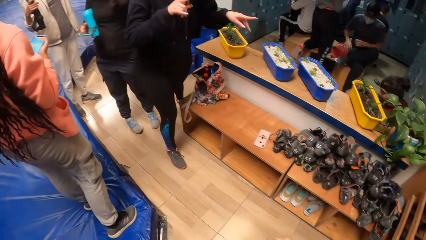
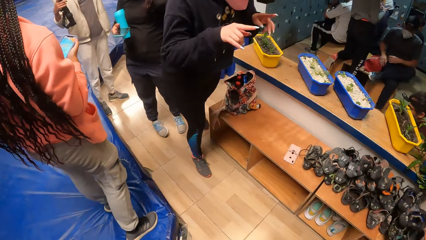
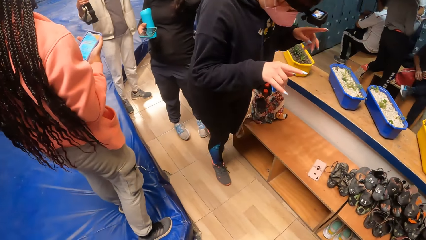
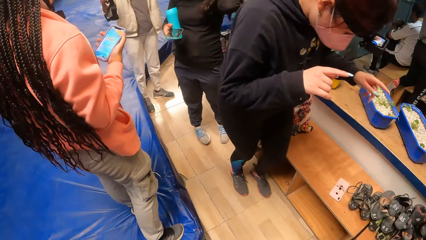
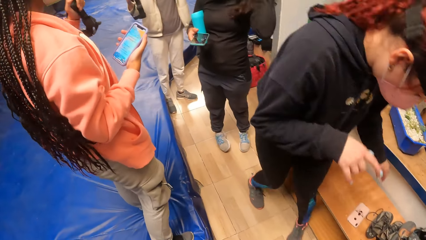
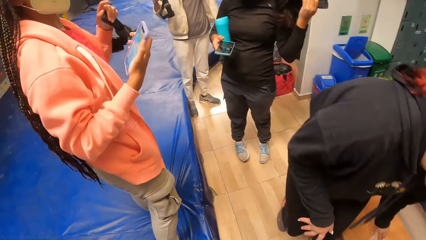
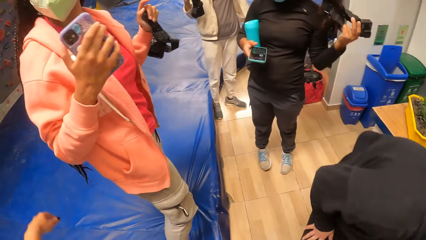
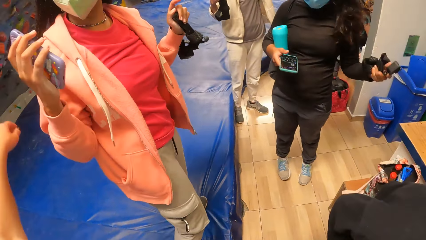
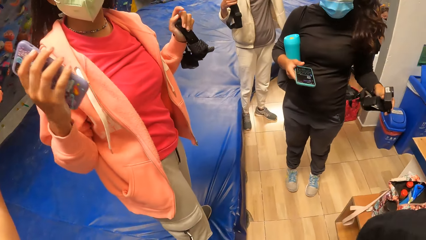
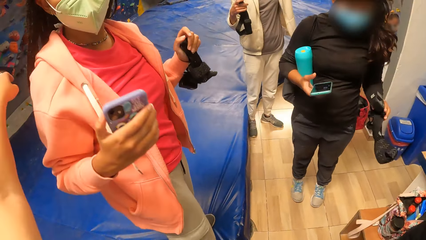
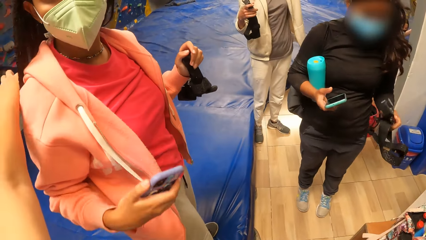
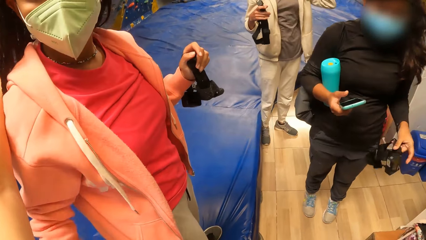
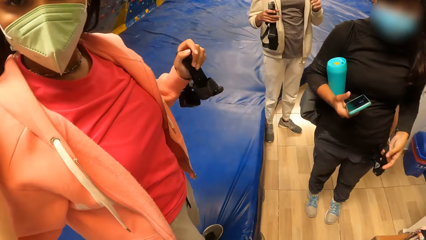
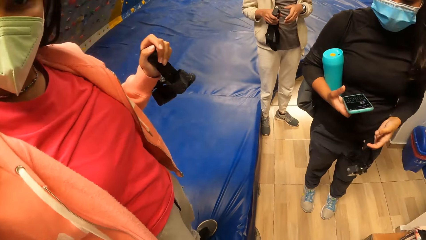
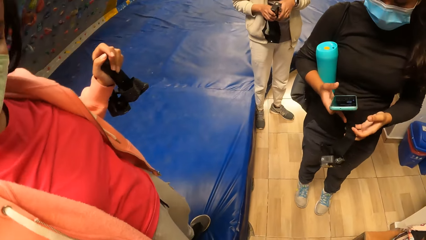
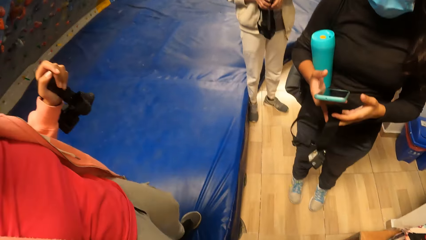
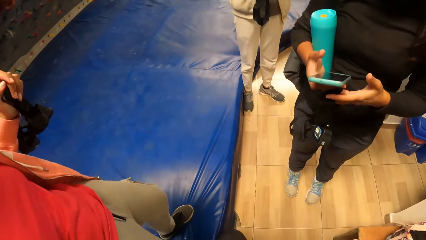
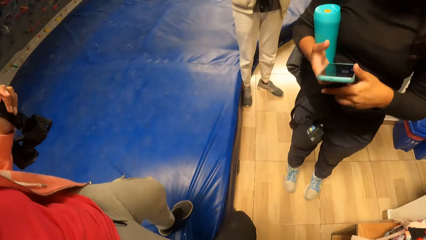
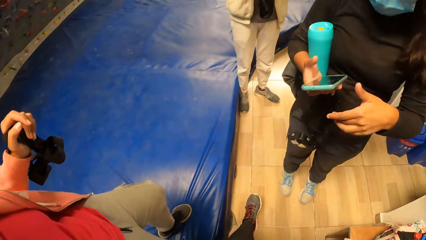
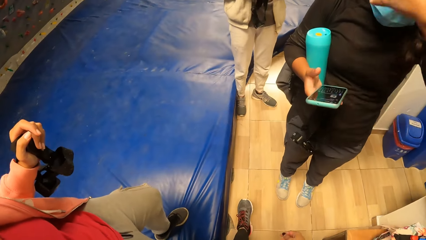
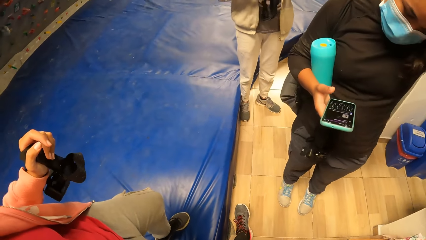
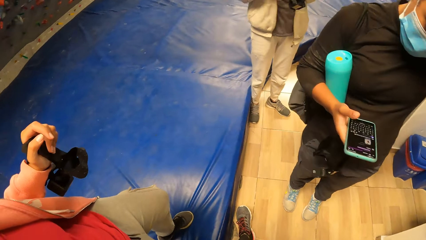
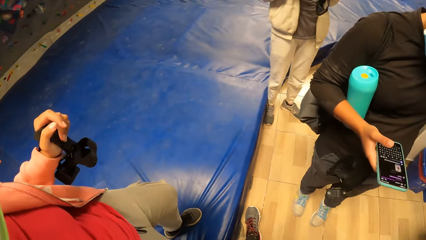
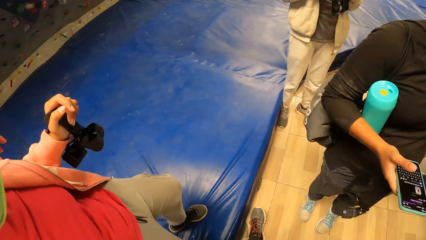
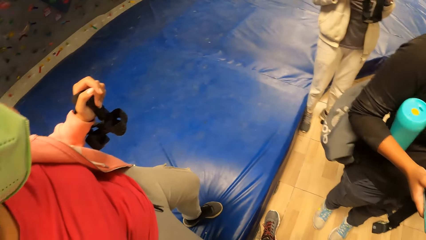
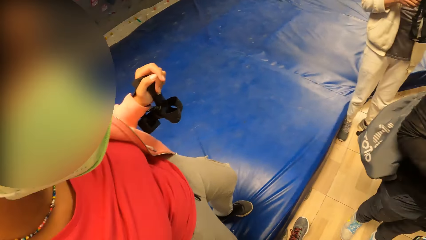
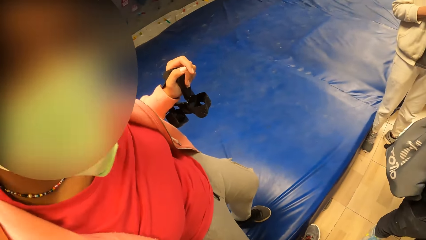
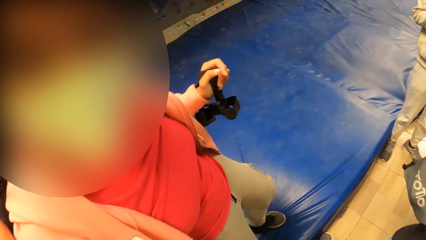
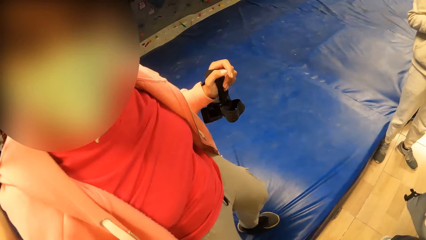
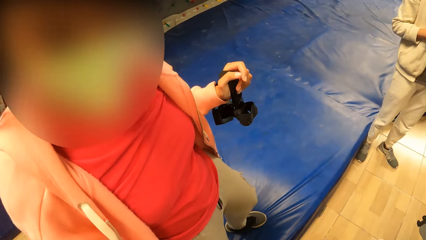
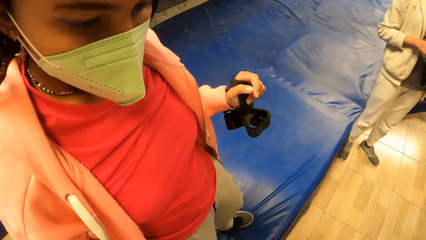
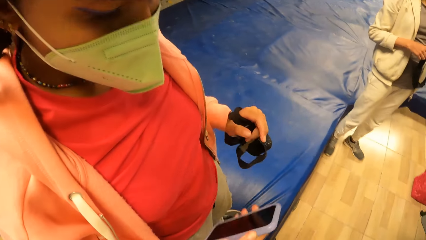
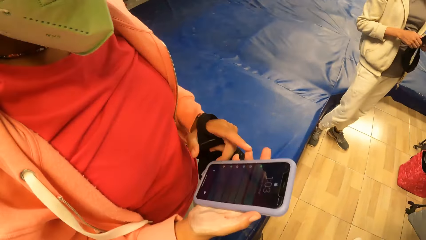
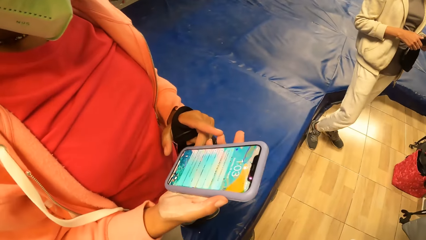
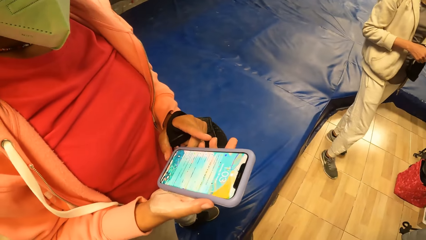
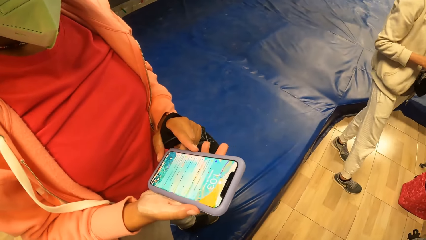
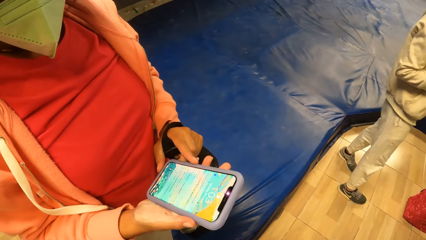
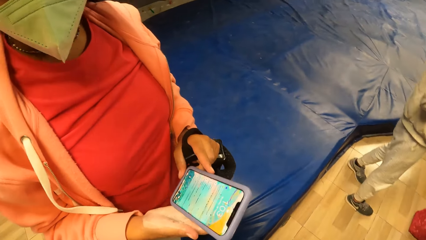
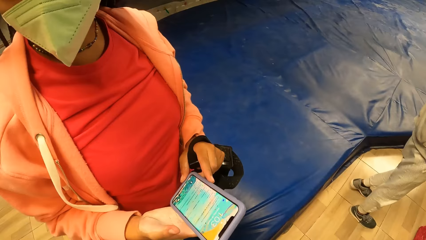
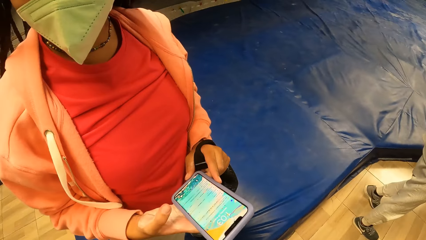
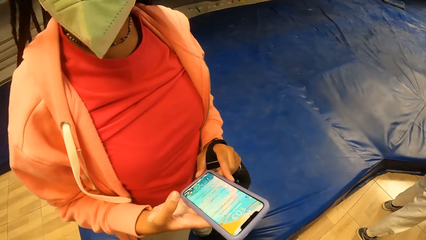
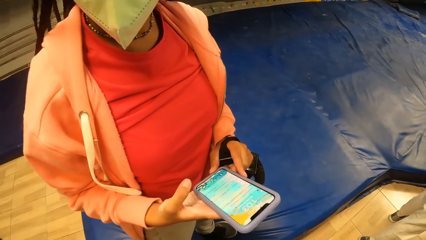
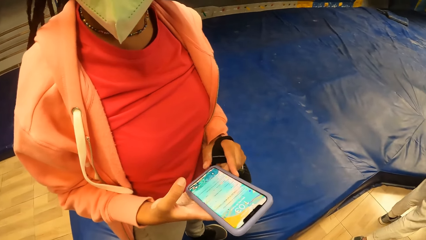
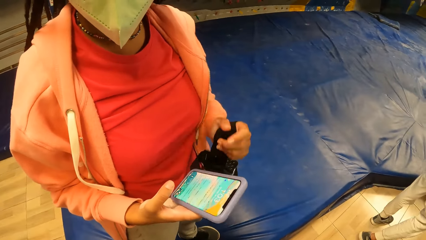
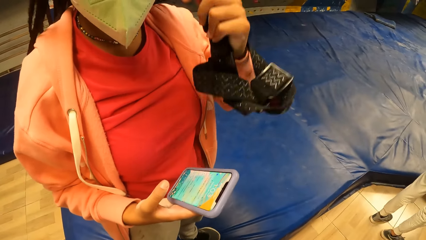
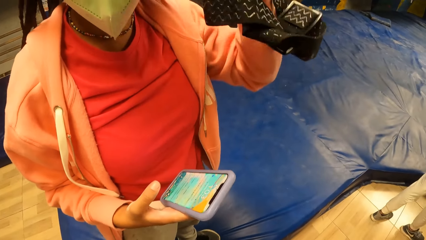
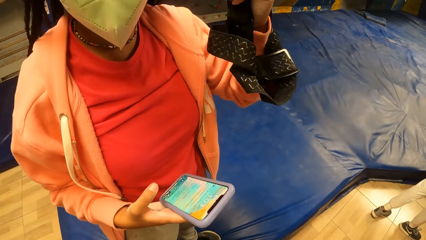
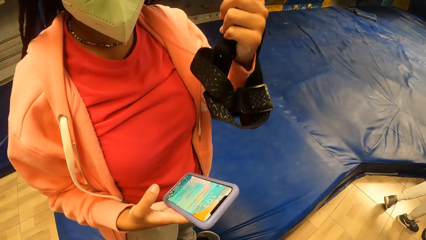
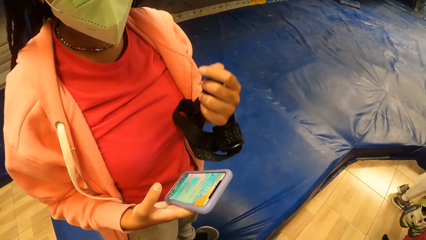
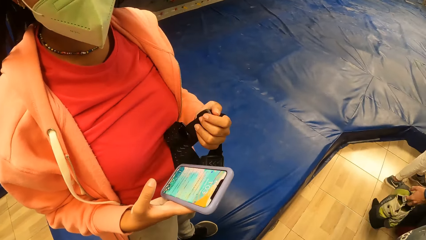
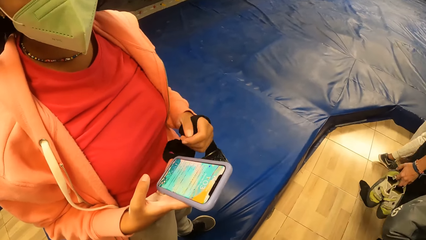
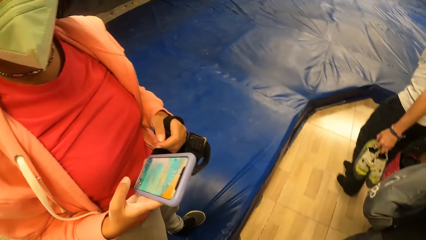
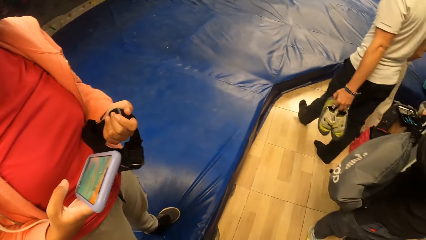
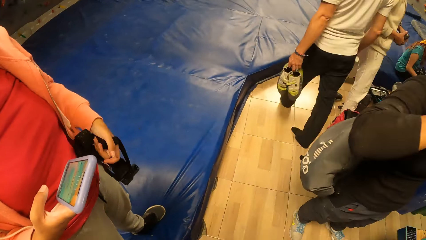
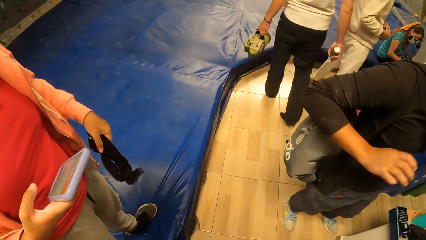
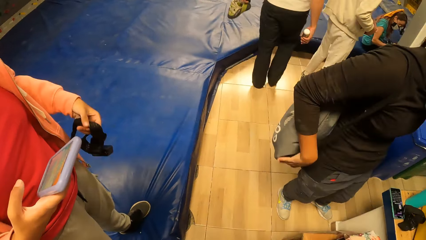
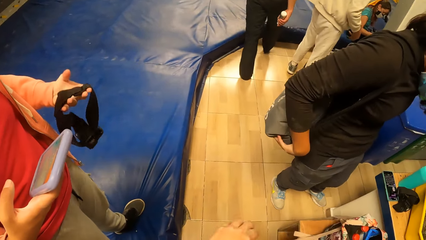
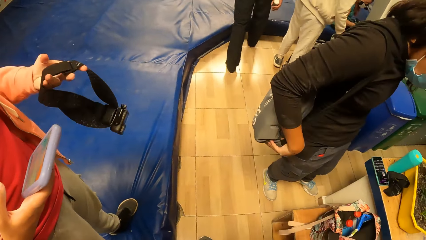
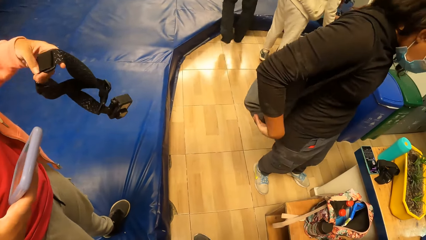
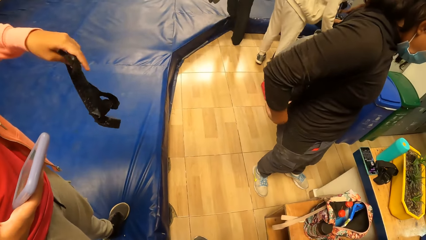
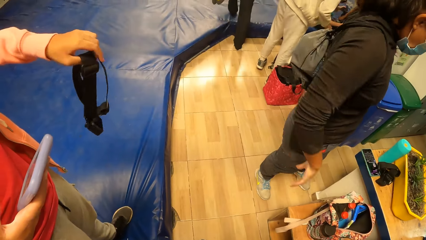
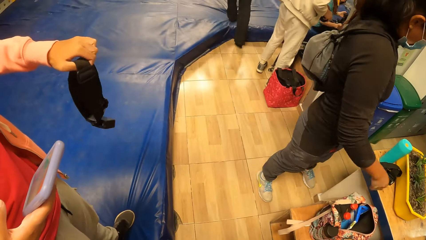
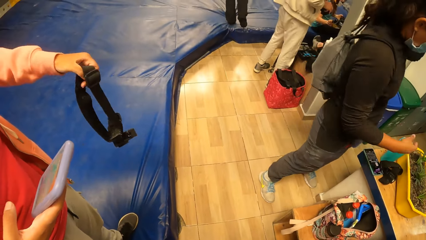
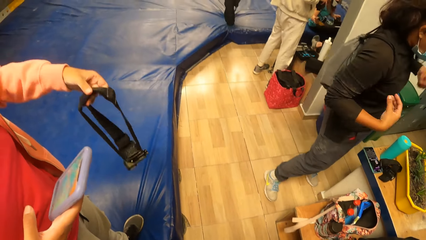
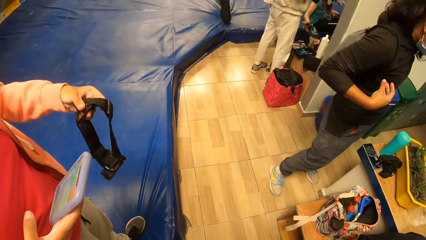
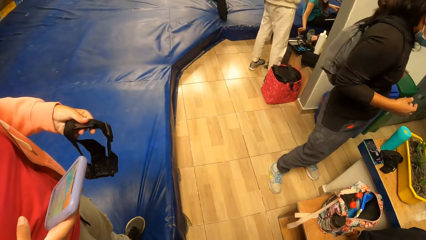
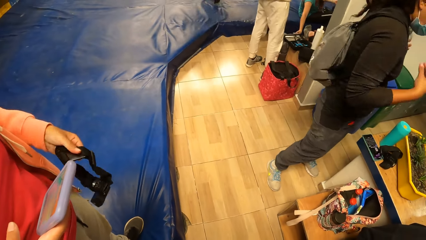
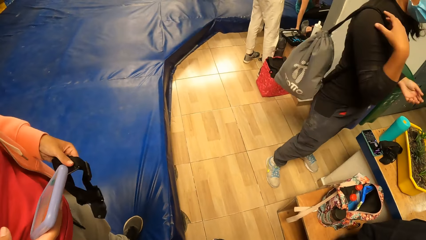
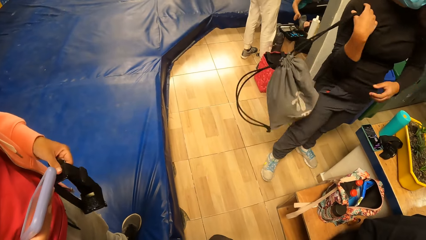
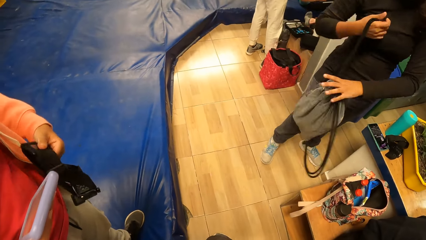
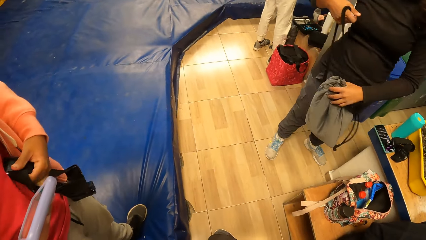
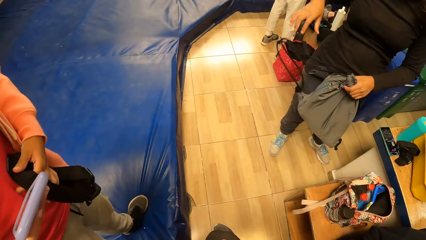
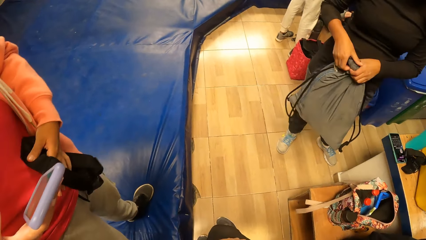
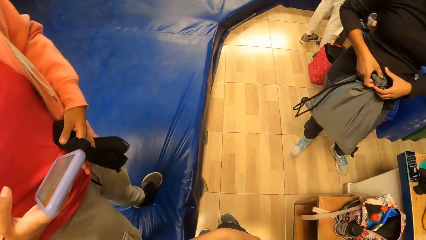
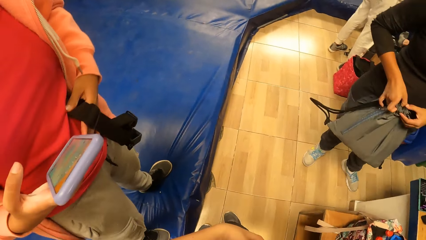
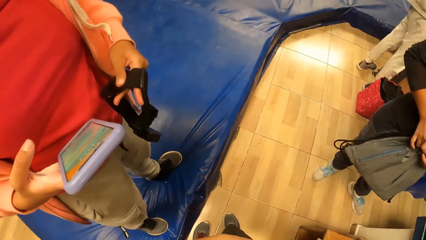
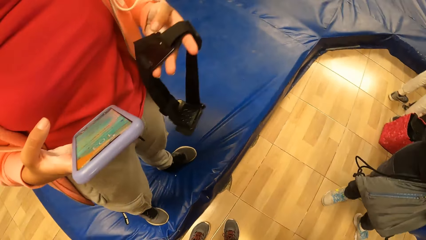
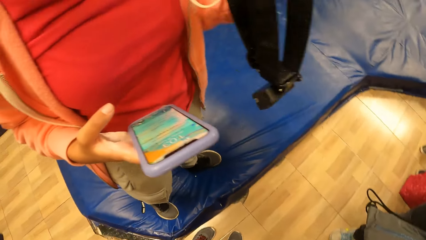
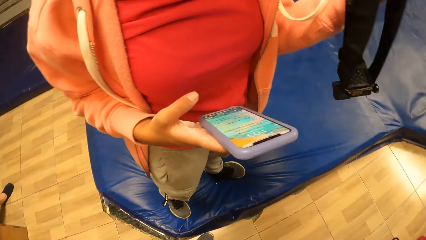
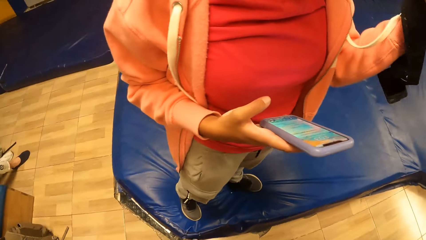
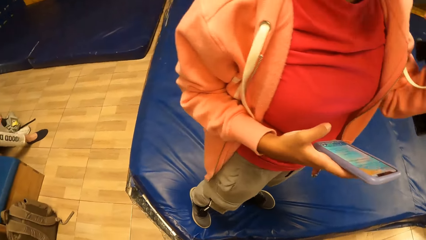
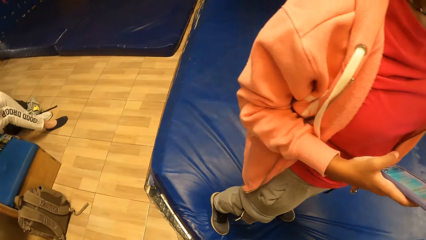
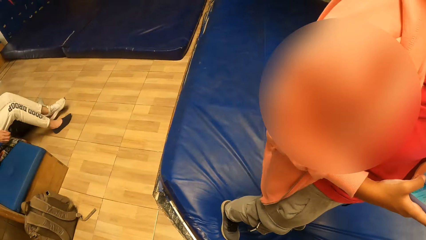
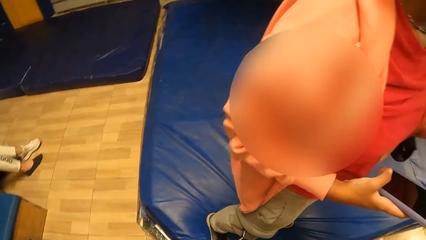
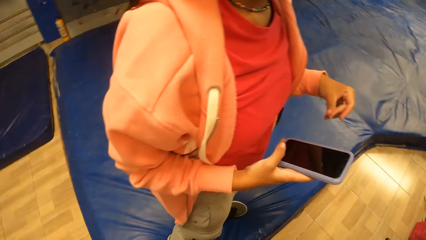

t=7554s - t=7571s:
The camera wearer walks towards a woman. They embrace the woman. The woman touches a phone in her right hand with her left hand. Another woman touches a bag on her back with her right hand. The other woman pulls off the bag on her back, holds the straps of the bag with her right hand, holds the bag with her left hand, and holds the bag with both hands.
